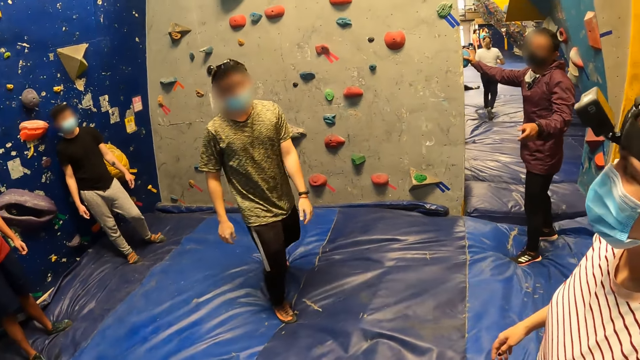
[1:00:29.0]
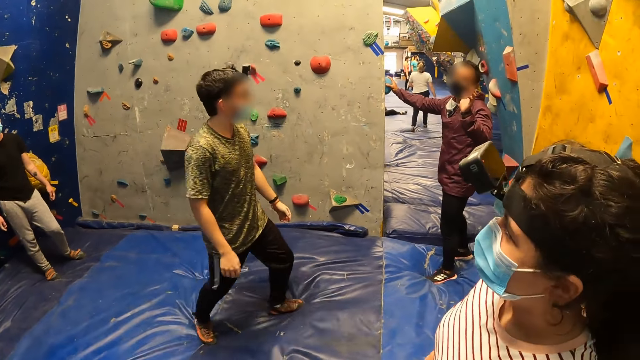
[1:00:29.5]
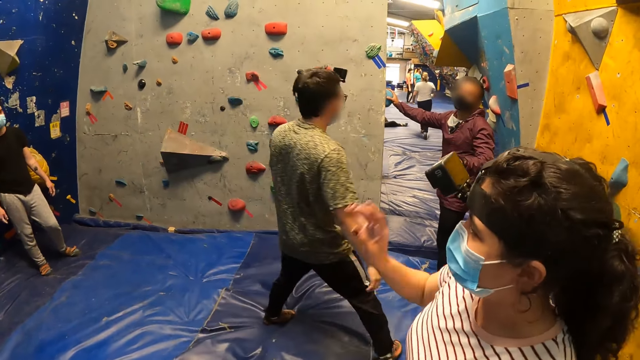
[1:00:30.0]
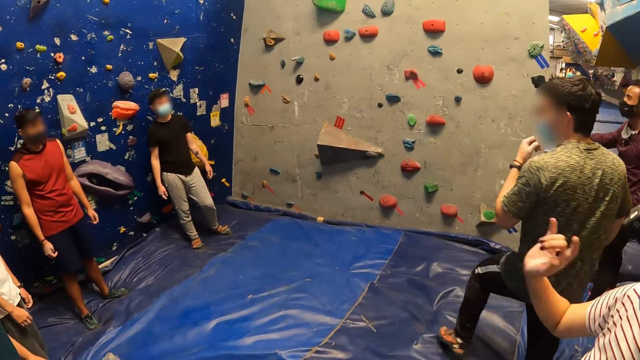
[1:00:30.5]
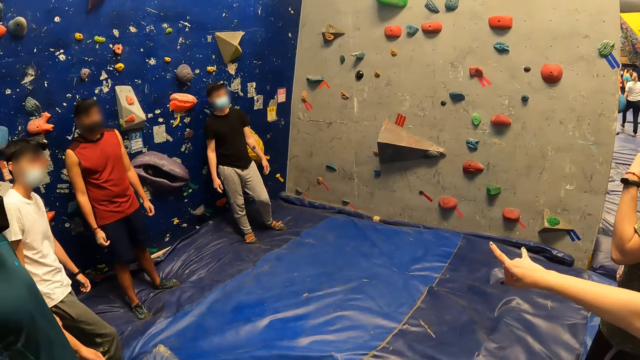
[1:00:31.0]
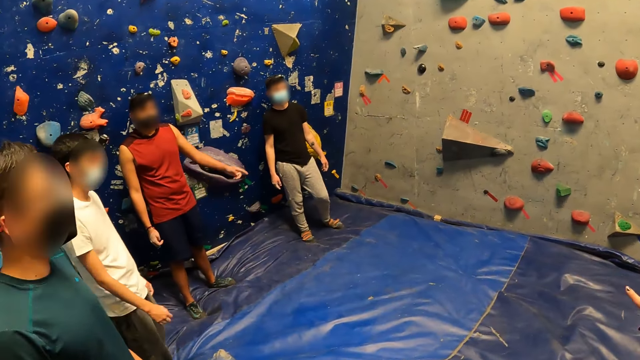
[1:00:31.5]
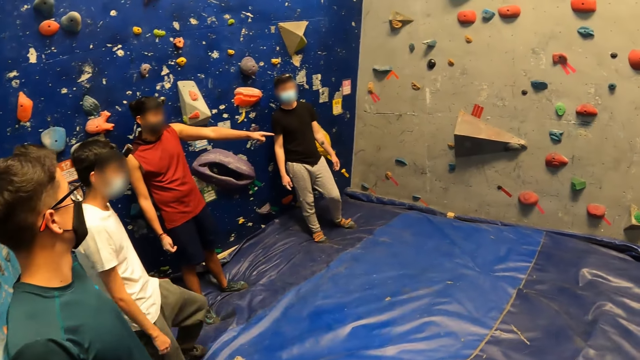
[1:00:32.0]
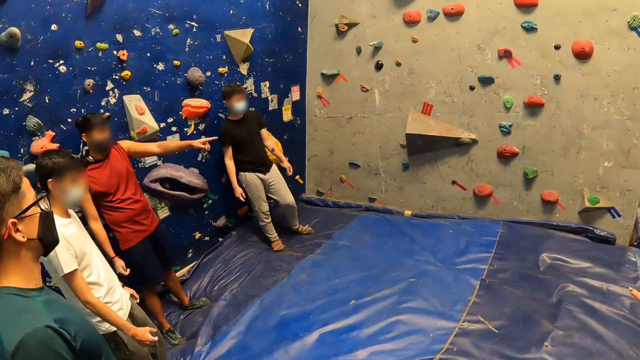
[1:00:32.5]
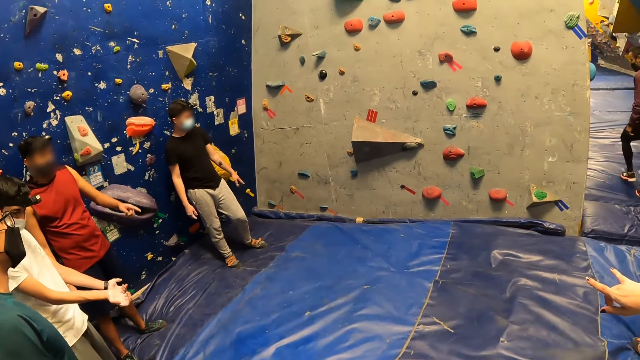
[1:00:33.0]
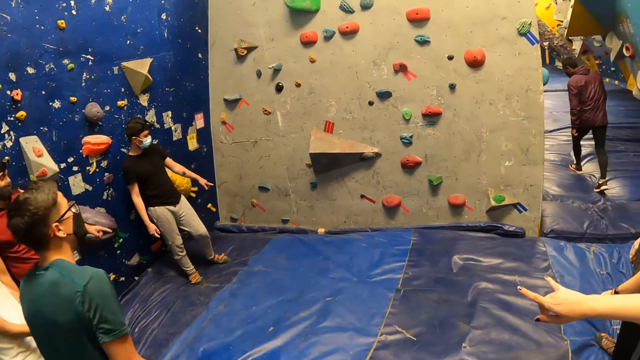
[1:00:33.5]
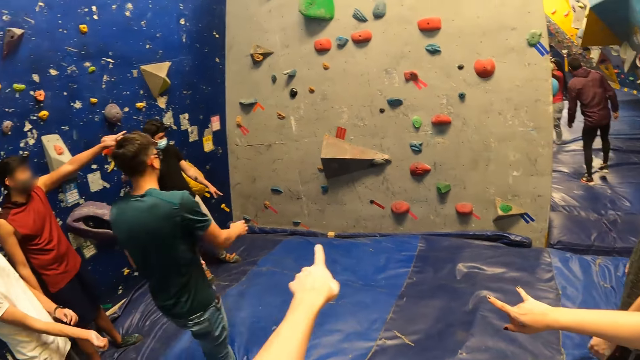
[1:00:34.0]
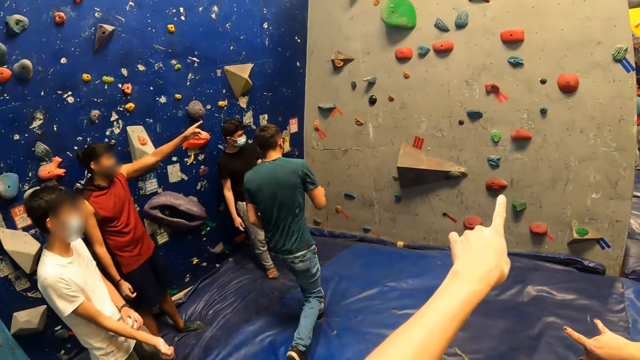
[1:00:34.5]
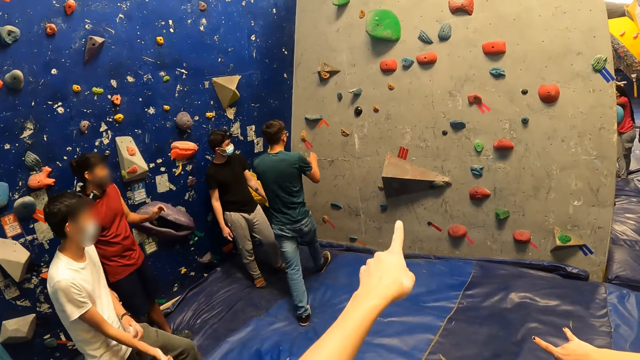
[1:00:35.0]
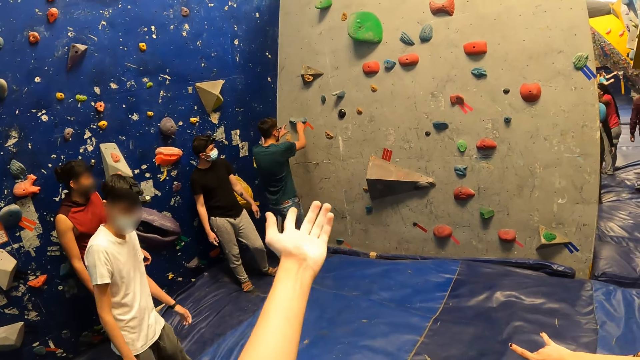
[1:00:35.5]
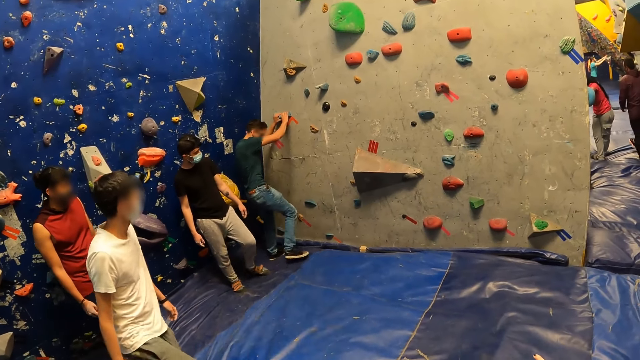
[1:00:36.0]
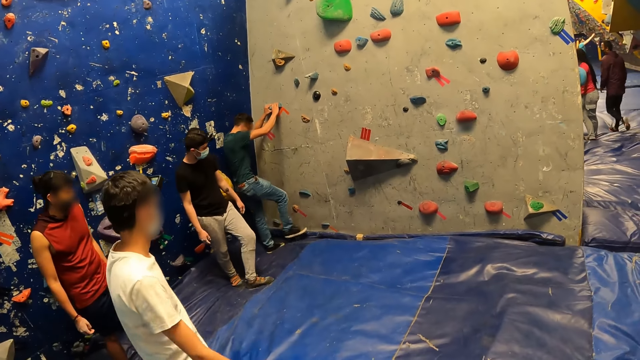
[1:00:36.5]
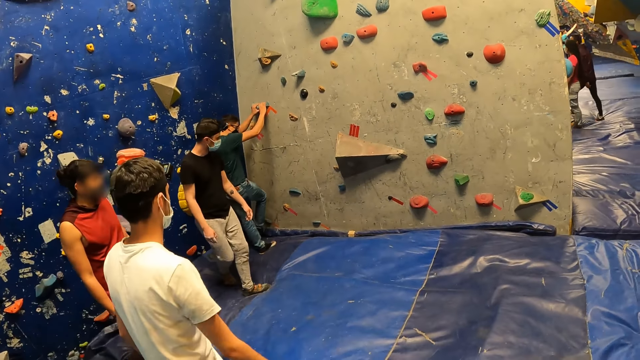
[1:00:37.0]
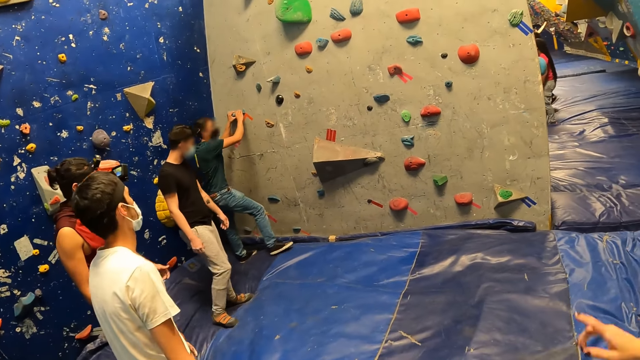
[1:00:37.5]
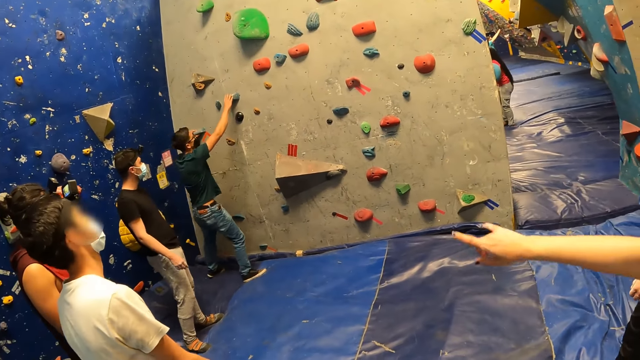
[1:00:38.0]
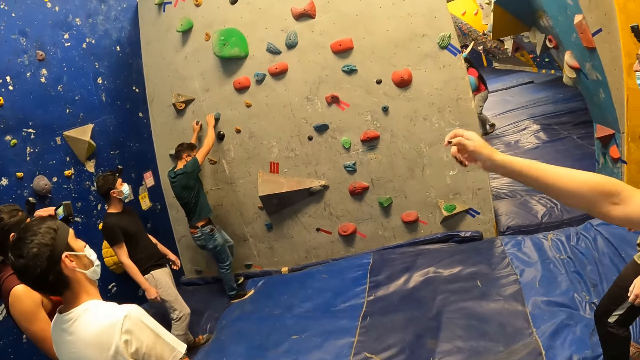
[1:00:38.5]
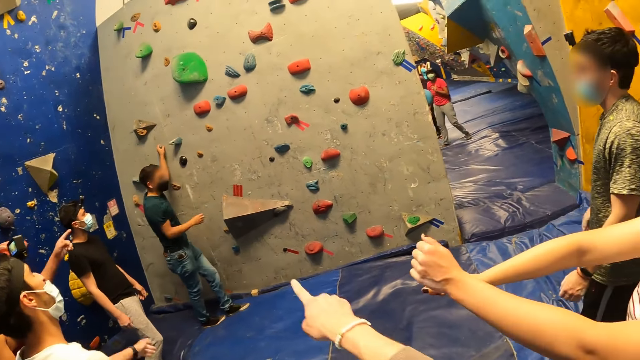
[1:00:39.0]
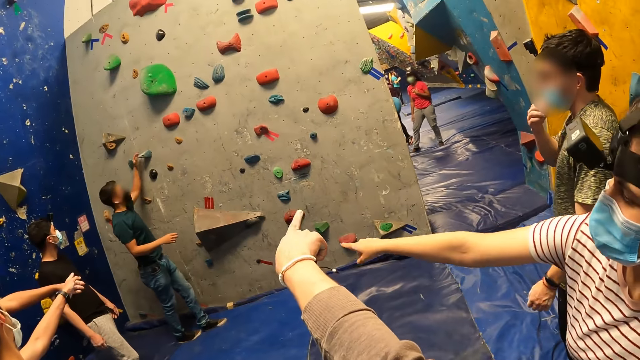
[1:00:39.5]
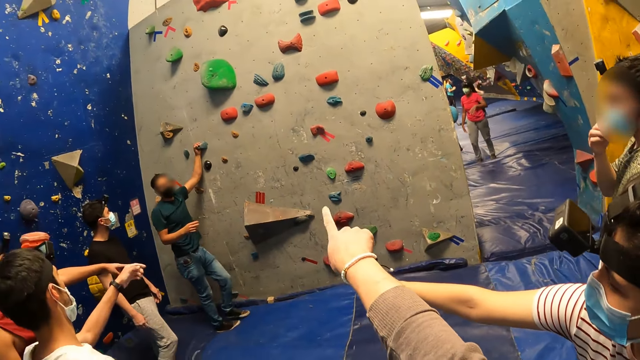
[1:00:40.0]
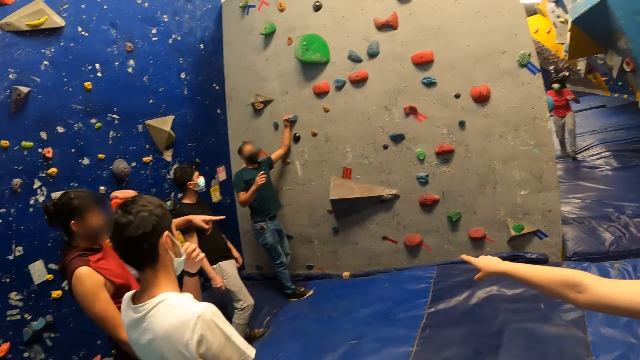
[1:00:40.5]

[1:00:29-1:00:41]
The man interacts with a group of people. He lifts his hand. Another man moves around. A third man points at the rock. A fourth man moves his arms forward. A fifth man walks to the wall. The camera wearer points at the rock. The fourth man moves around. The fifth man holds a rock on the wall with his hands. He touches two rocks on the wall with his right foot. The camera wearer moves their hand. The fifth man holds a rock on the wall with his right hand. He holds a rock on the wall with his left hand, and holds the rock on the wall with his left hand.

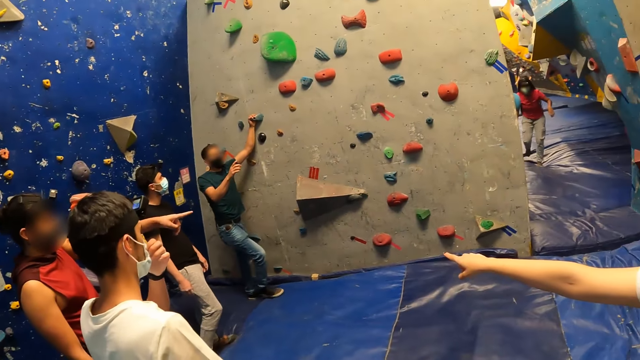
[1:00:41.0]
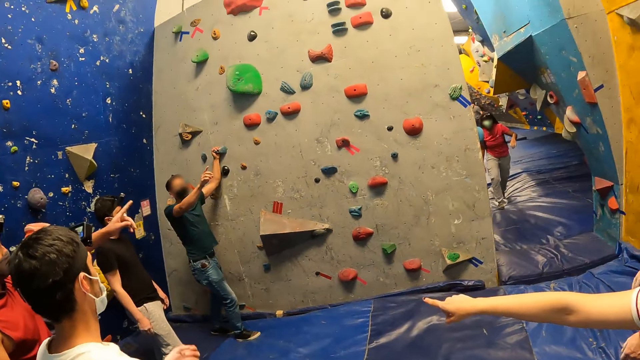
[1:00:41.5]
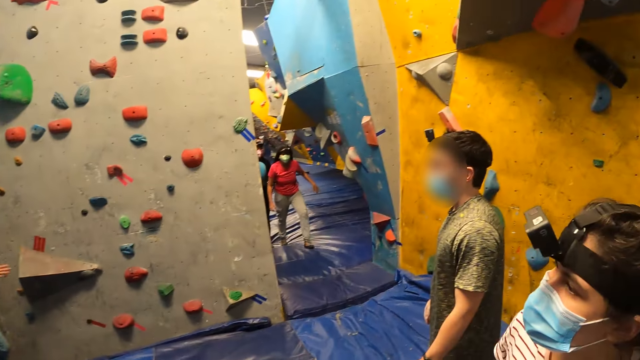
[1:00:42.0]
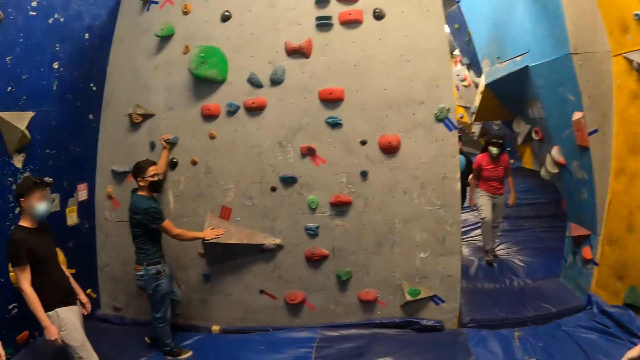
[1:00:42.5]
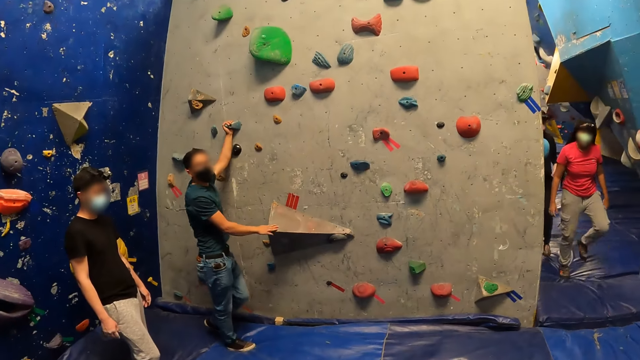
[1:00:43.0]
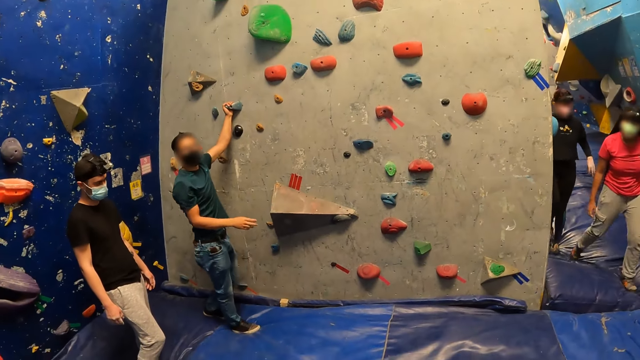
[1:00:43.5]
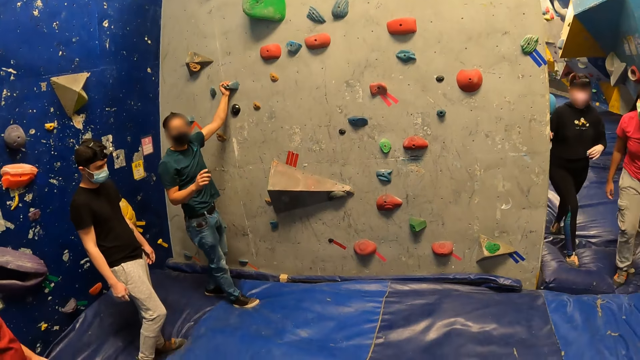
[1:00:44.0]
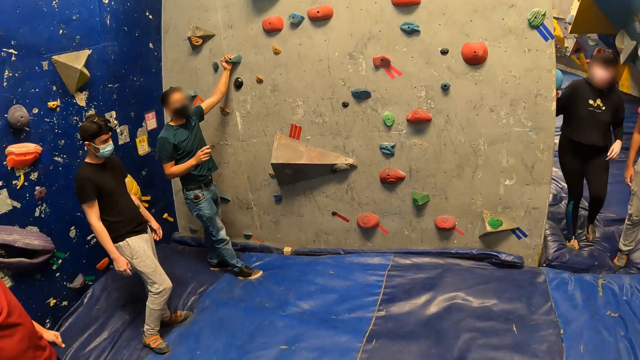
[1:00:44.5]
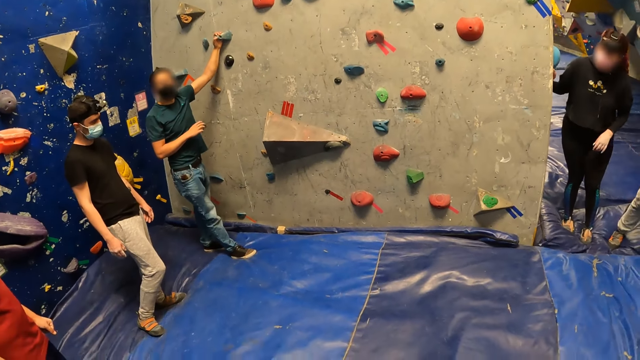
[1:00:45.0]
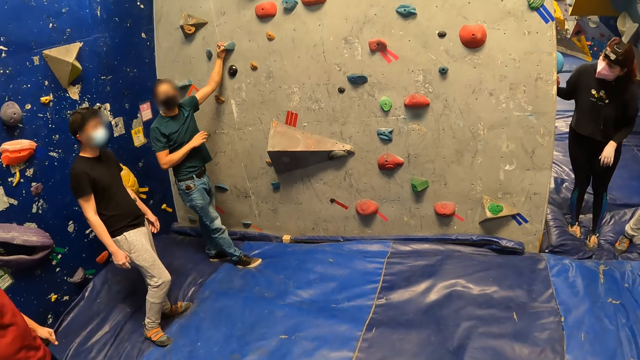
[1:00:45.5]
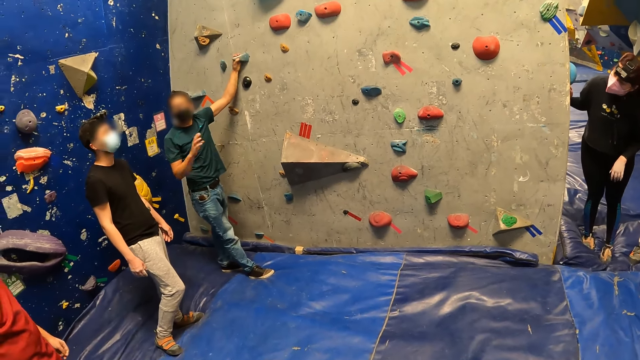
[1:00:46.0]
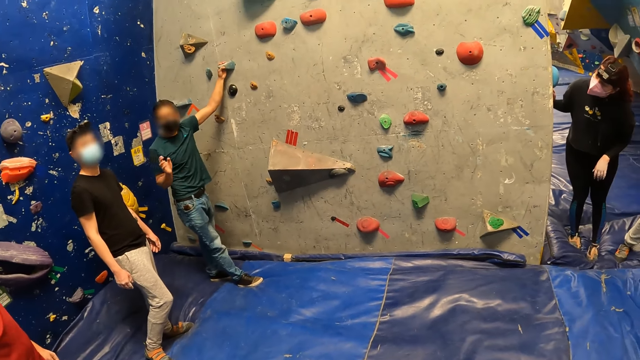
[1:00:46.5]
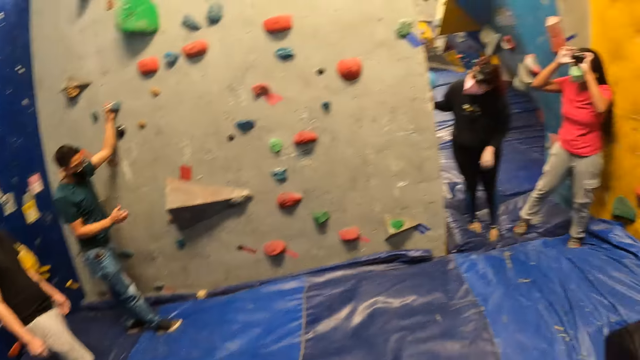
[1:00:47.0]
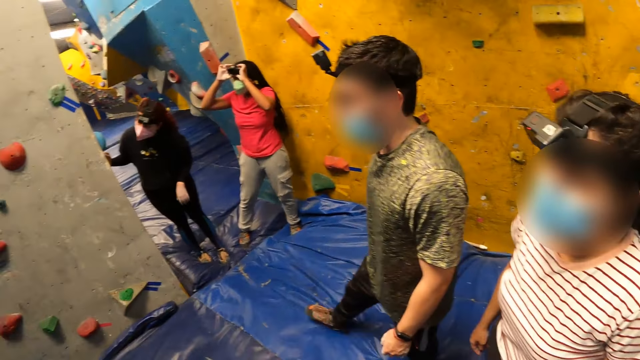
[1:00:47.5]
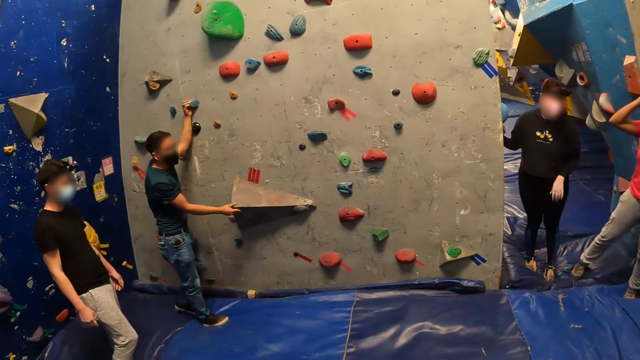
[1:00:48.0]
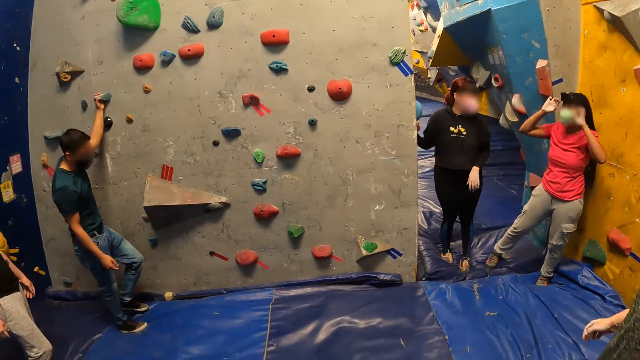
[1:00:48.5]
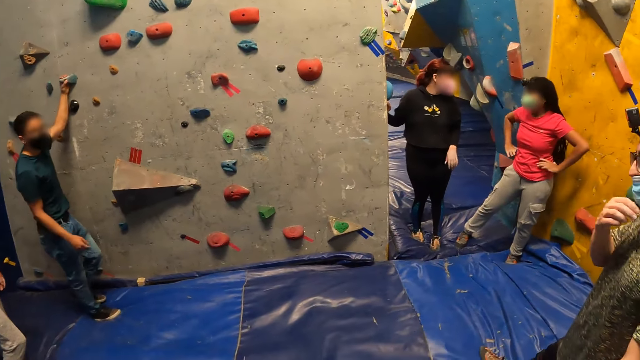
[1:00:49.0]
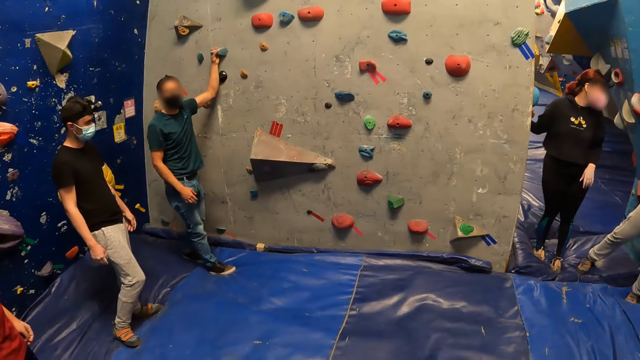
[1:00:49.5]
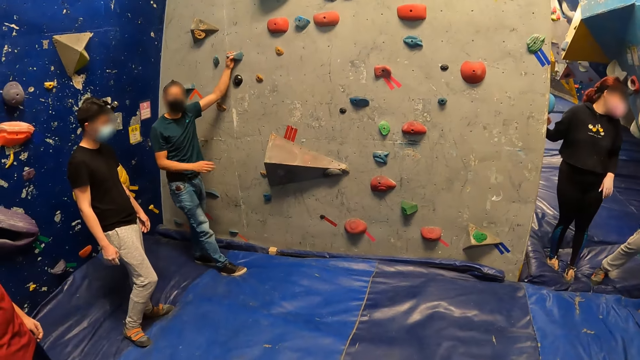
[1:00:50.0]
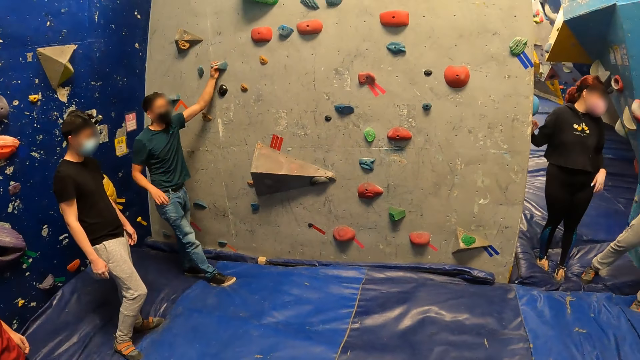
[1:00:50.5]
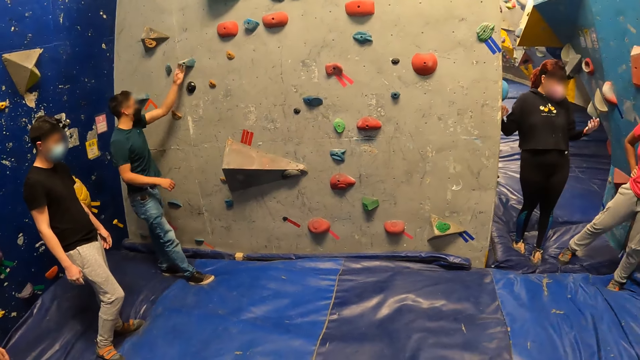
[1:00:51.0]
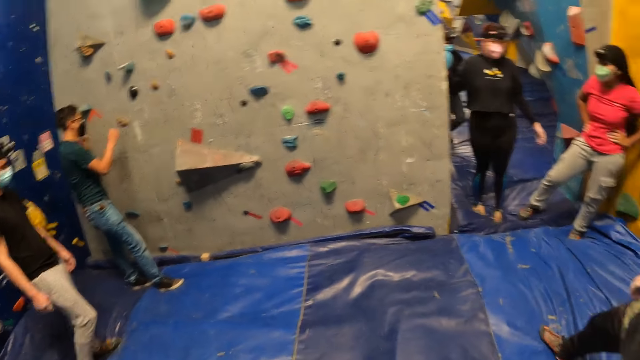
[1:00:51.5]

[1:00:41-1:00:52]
A man touches the mask. Another man interacts with the group of people. A lady moves around. The camera wearer looks around. Another lady moves around and looks at the rocks. The other man holds a rock on the wall with his right hand.
